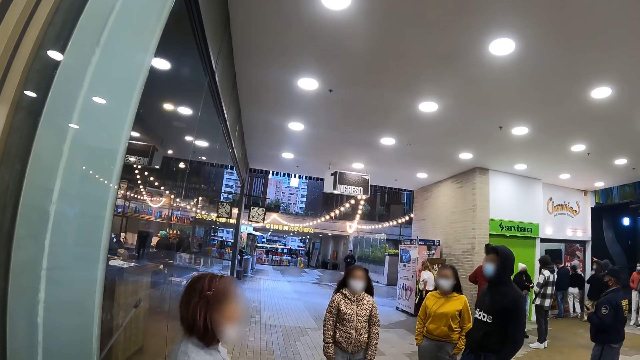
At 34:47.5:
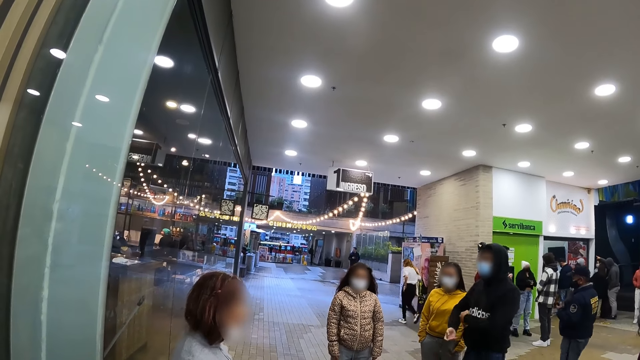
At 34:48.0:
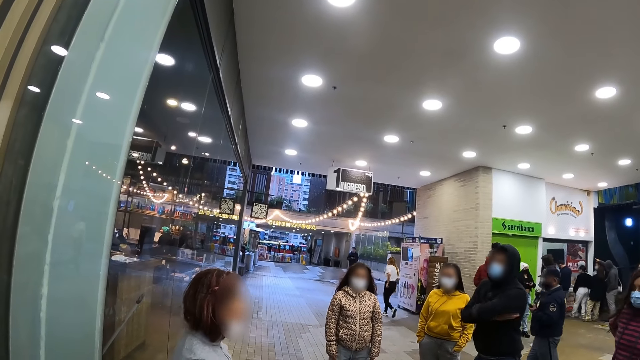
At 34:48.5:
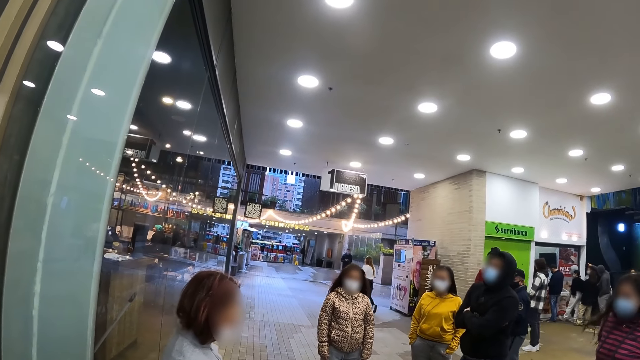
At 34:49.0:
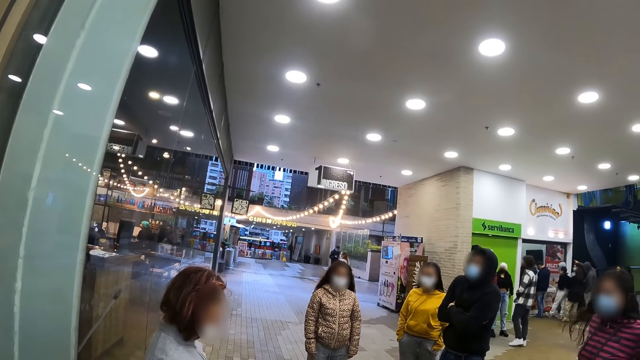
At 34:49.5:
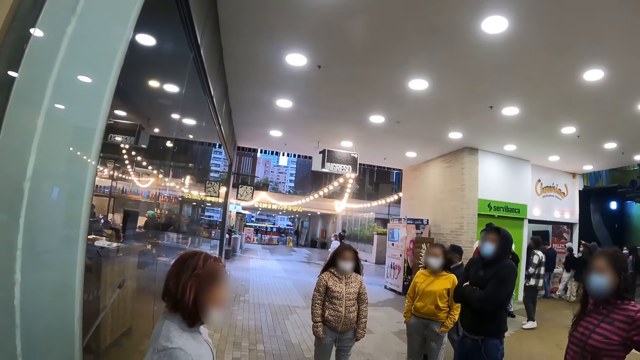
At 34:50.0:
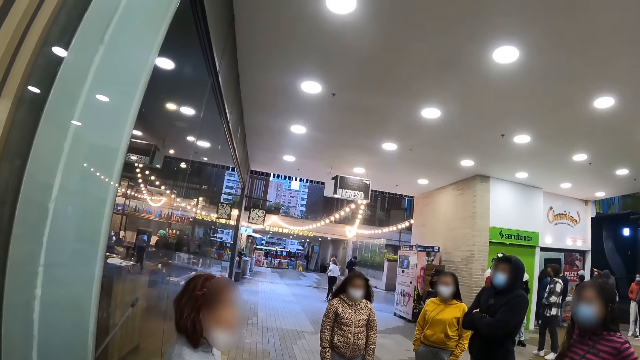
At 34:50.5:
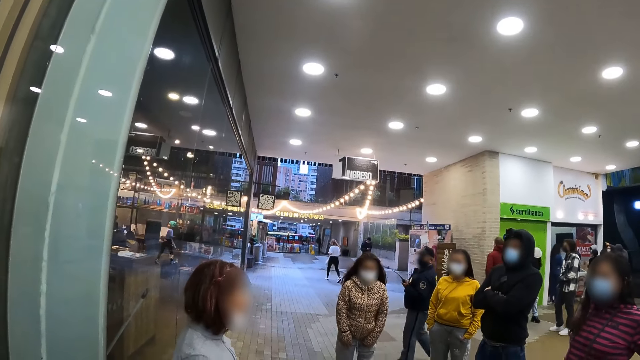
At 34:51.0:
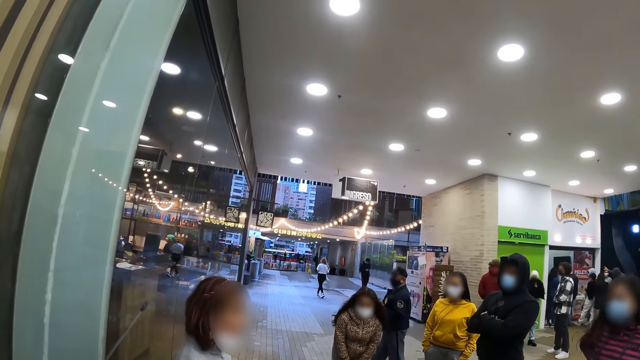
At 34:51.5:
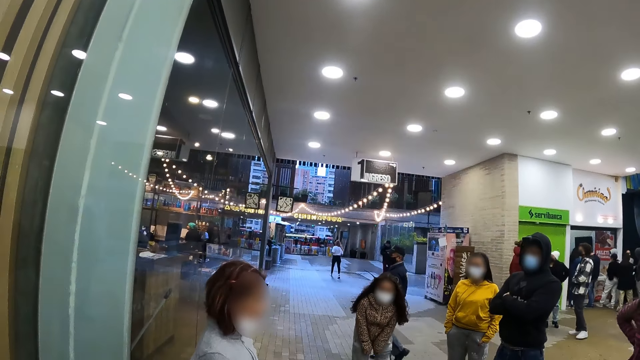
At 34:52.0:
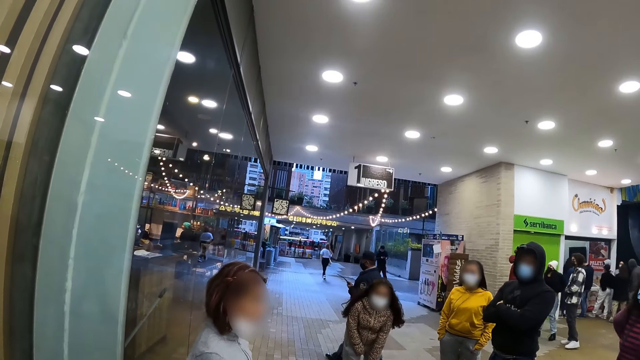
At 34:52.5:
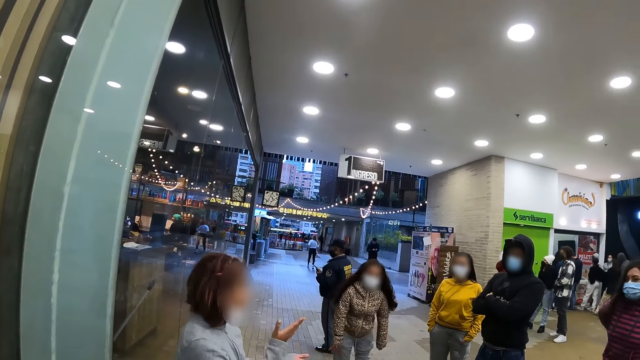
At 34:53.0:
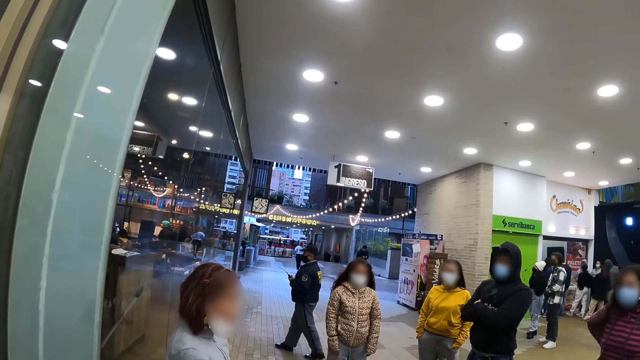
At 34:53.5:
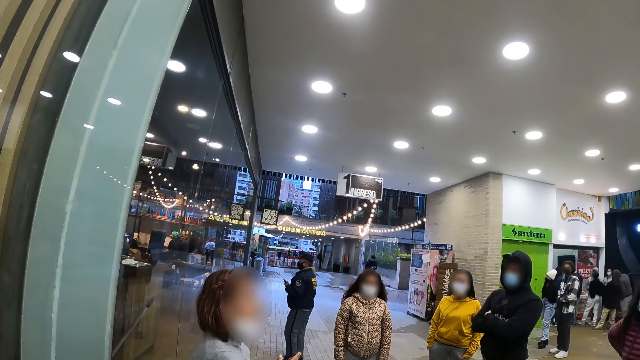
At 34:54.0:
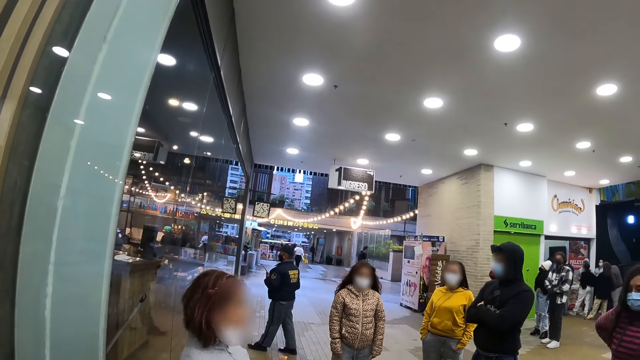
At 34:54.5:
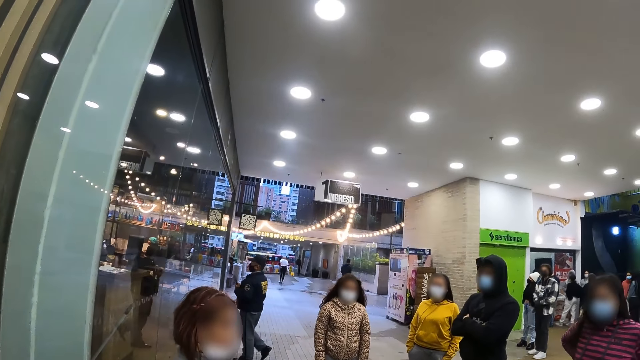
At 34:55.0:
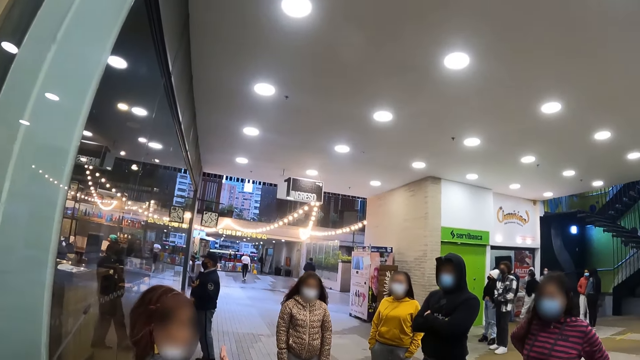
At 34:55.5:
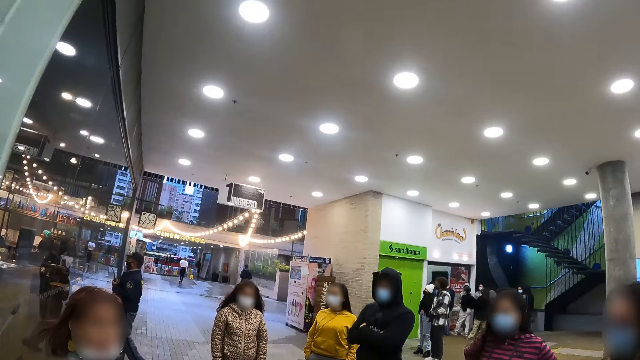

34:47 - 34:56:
A man folds hands. The camera wearer stares at a woman.

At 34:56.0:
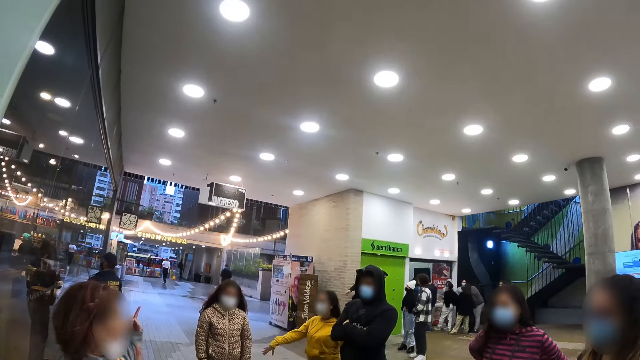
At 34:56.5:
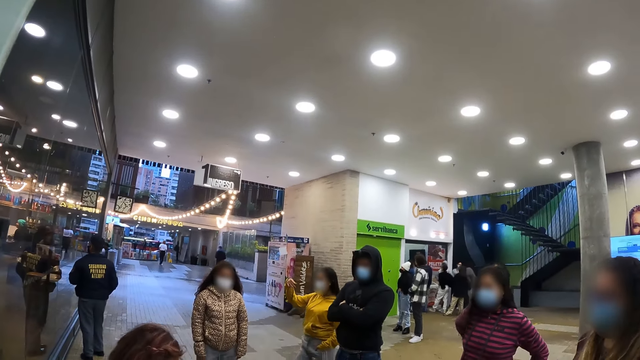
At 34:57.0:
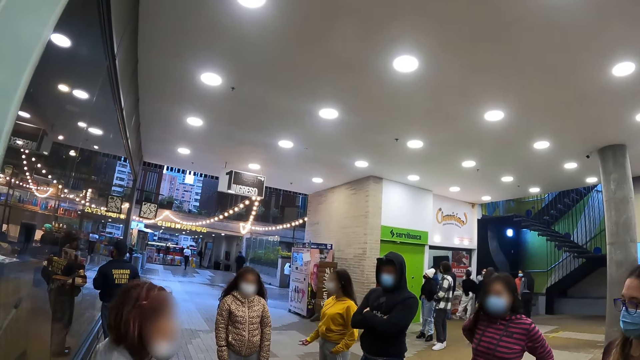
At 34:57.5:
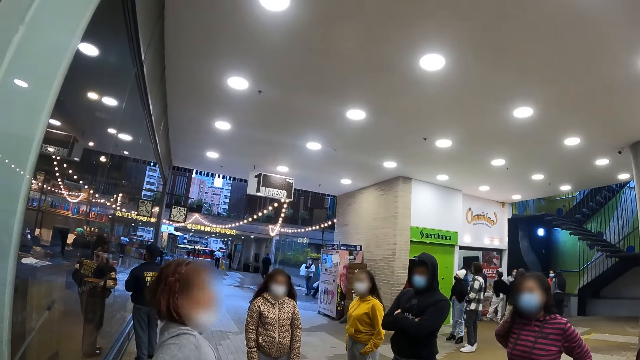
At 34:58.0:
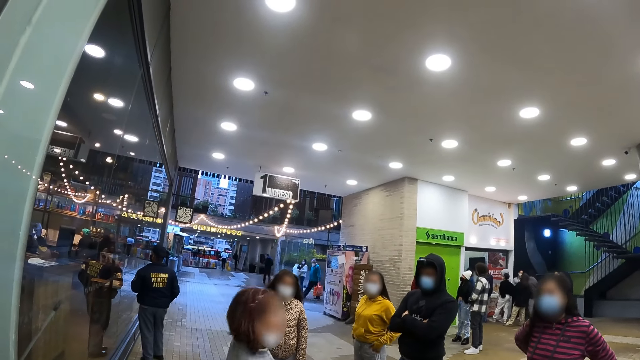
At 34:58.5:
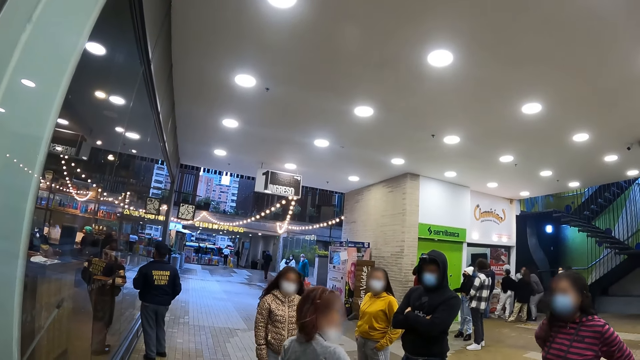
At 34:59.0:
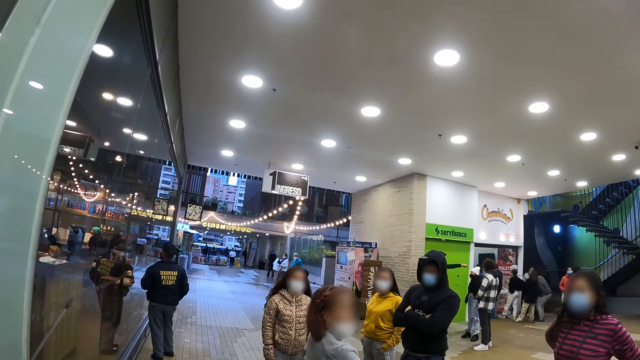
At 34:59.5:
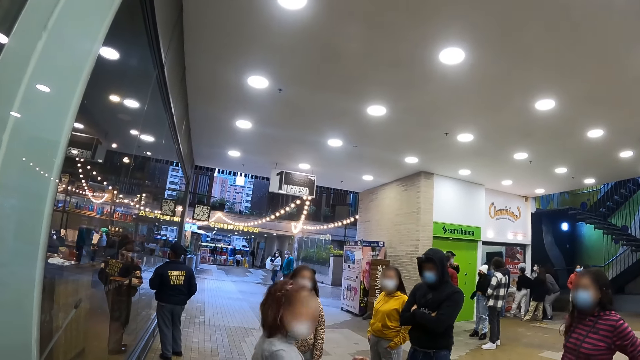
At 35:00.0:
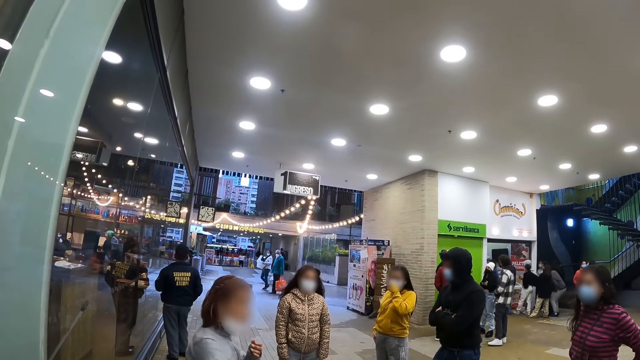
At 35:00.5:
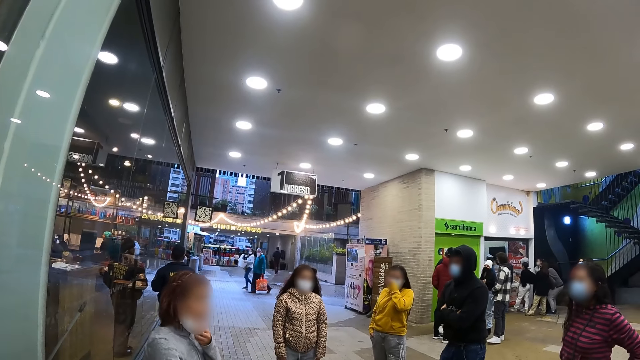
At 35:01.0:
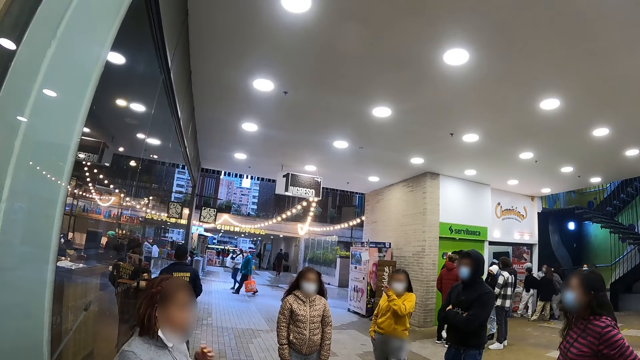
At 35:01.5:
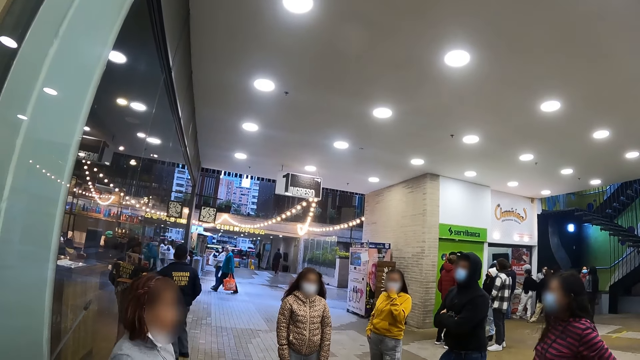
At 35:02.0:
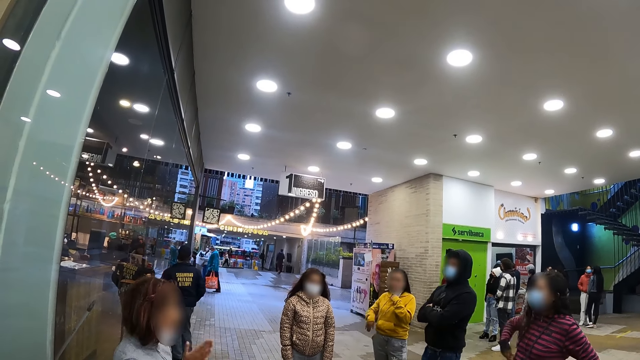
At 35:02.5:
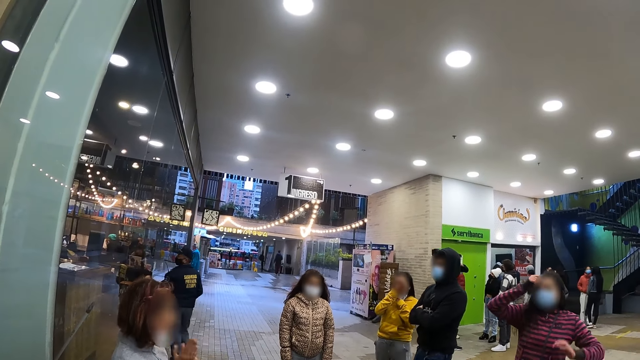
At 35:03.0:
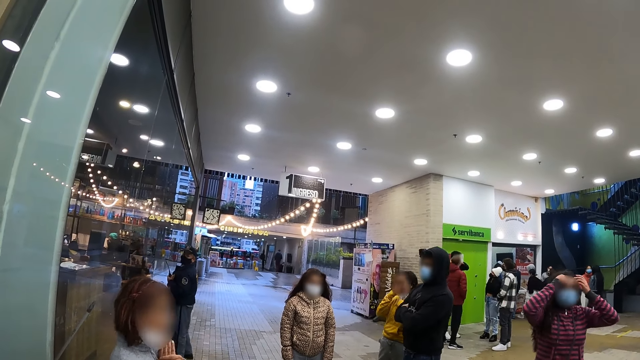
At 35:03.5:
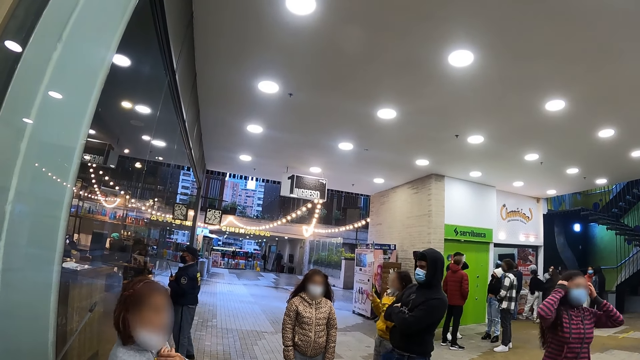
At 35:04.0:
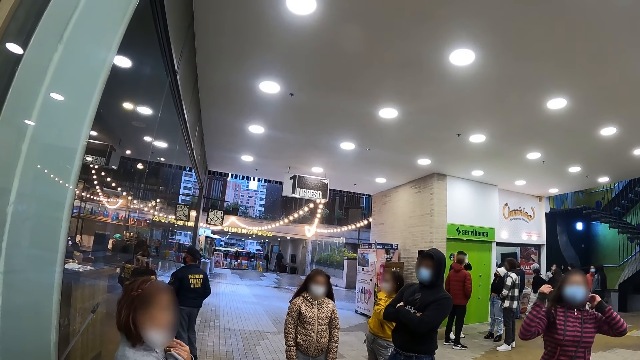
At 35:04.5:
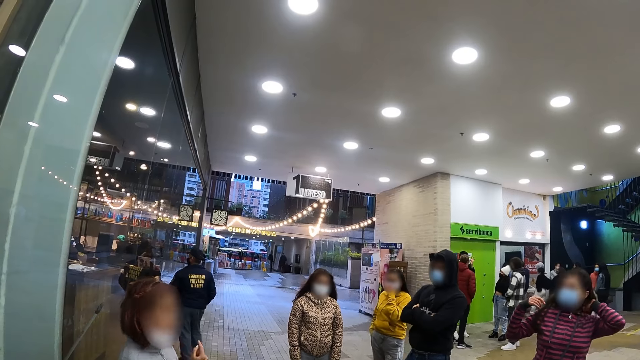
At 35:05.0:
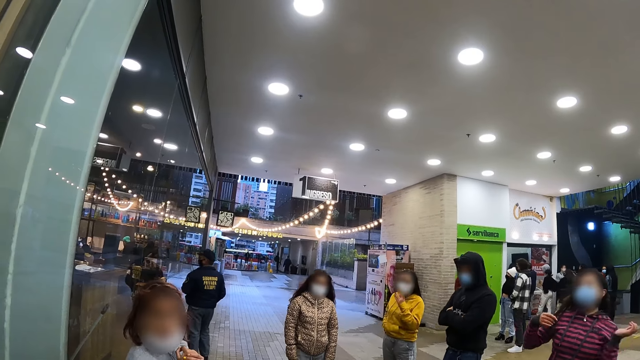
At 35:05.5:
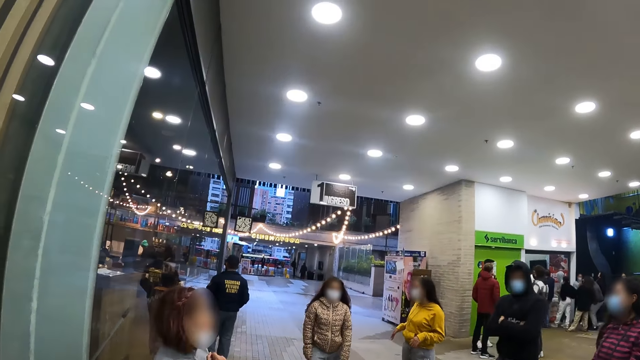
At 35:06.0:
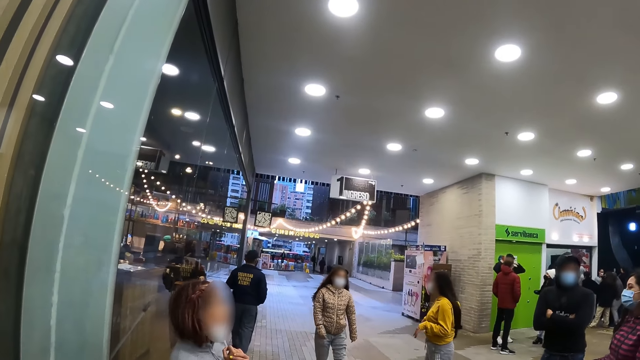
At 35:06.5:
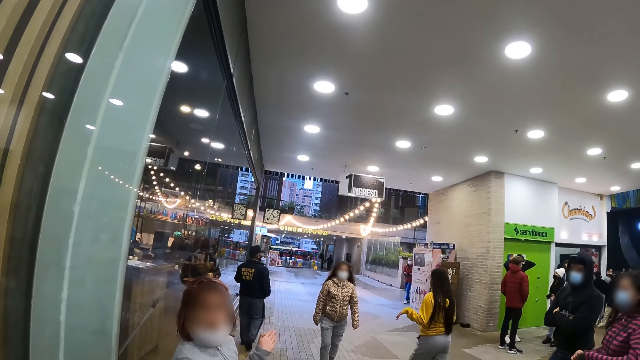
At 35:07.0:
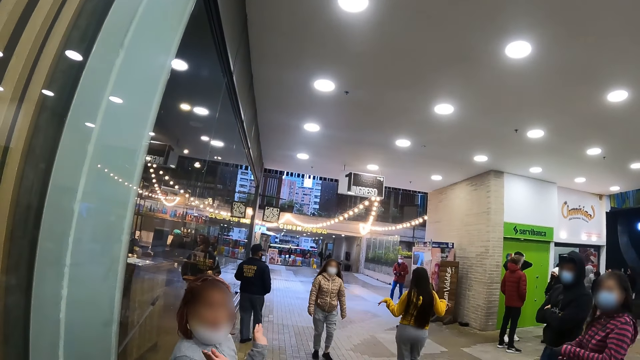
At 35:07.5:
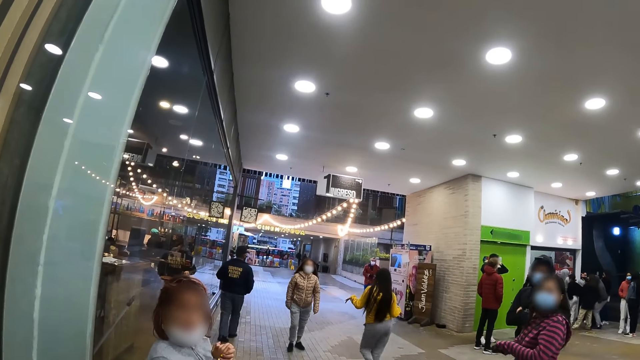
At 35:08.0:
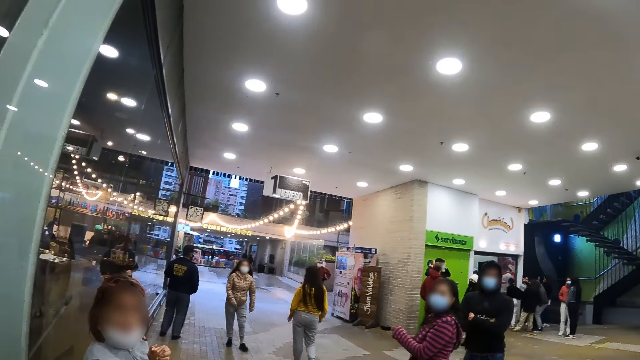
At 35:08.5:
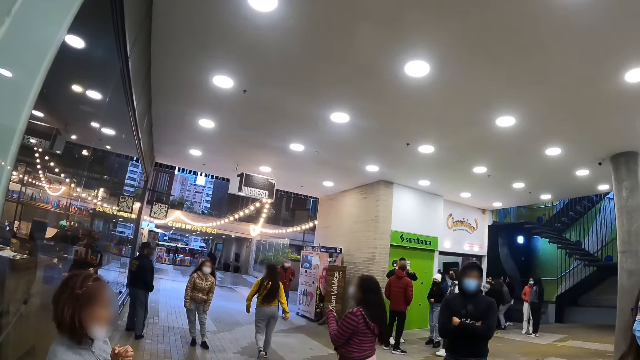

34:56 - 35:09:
A woman moves a hand. Another woman walks in front of the camera wearer. The second woman moves the face mask. The second woman moves hands. Another woman moves hair with hands. The second woman moves a hand.
